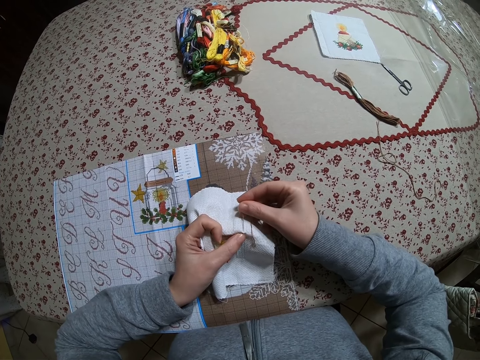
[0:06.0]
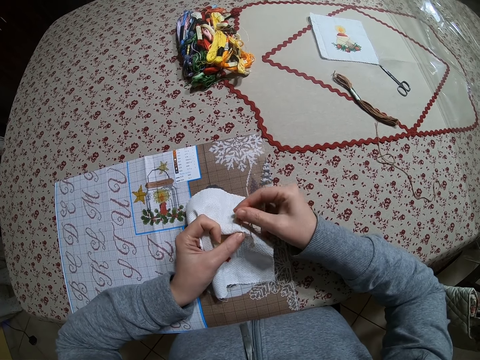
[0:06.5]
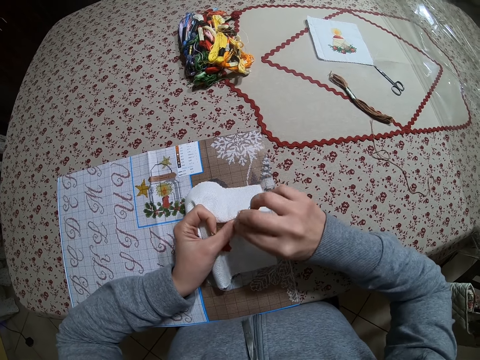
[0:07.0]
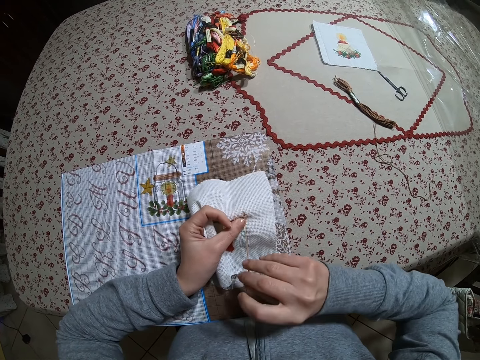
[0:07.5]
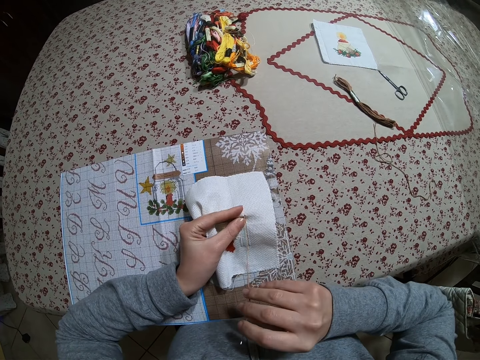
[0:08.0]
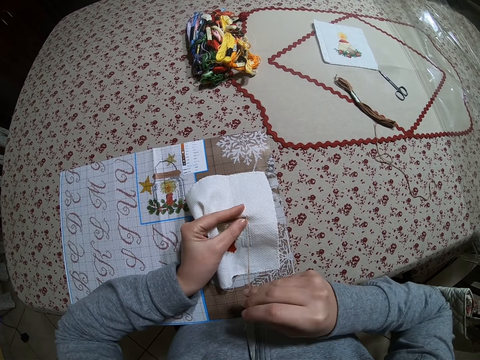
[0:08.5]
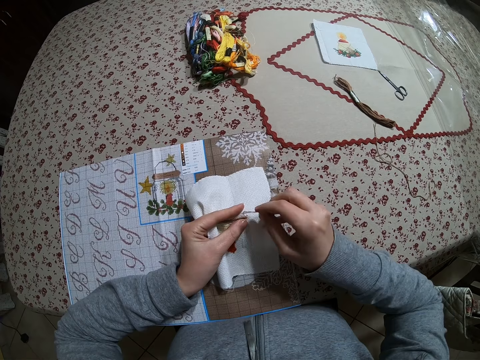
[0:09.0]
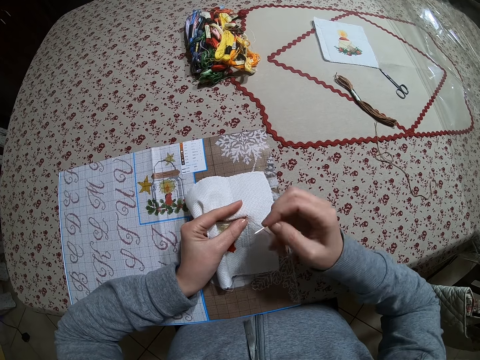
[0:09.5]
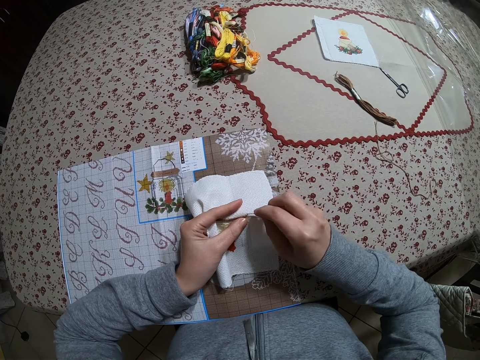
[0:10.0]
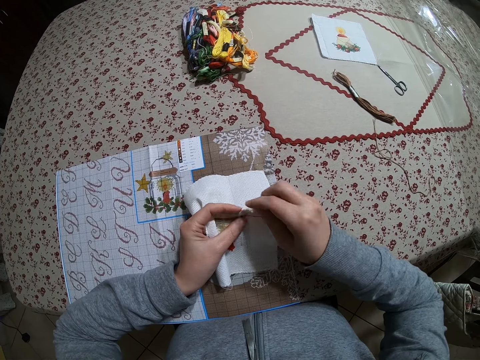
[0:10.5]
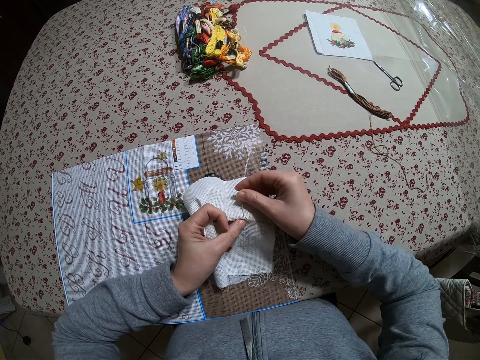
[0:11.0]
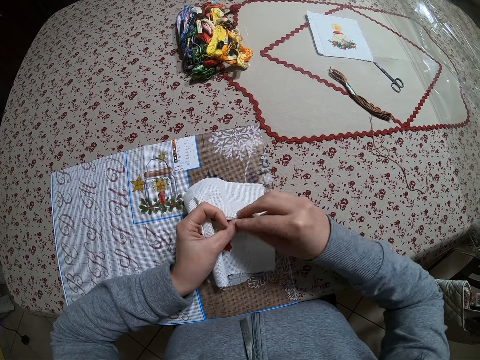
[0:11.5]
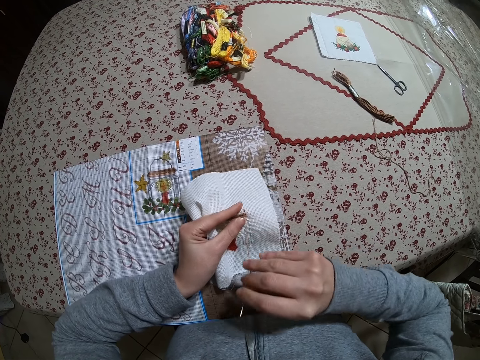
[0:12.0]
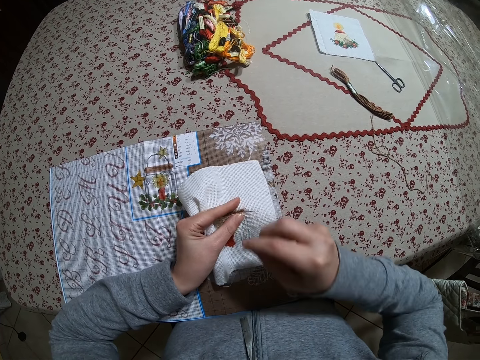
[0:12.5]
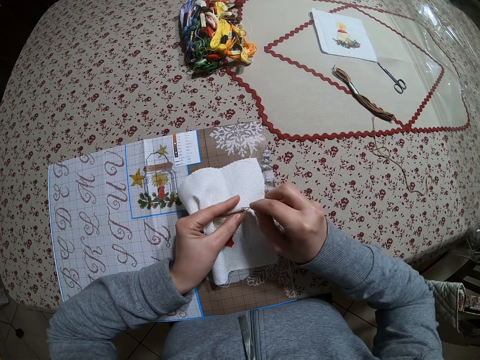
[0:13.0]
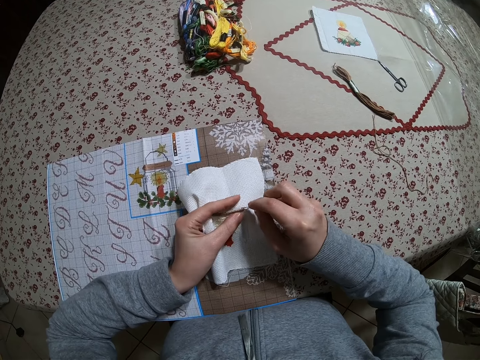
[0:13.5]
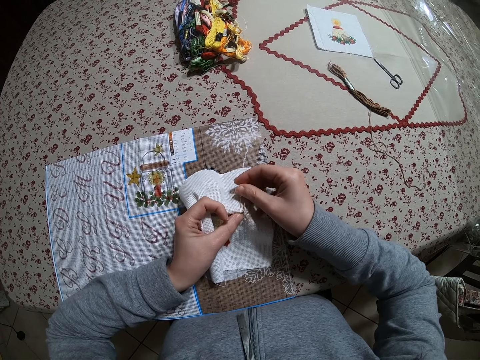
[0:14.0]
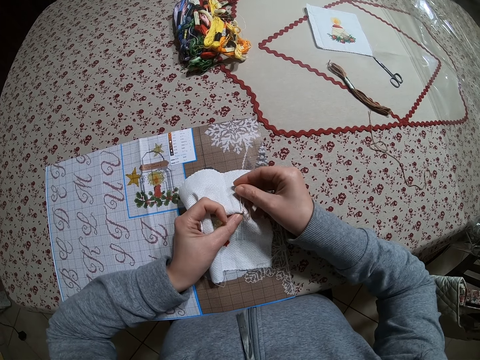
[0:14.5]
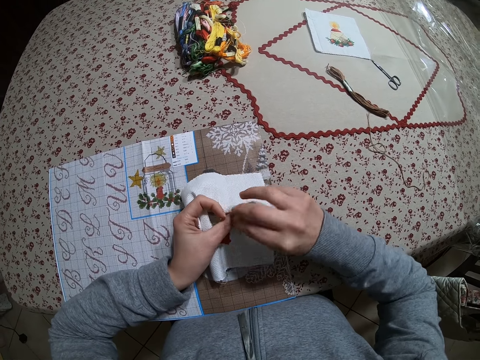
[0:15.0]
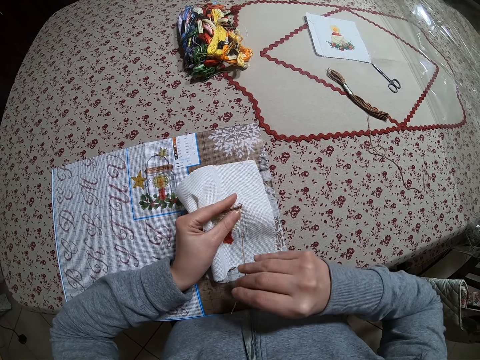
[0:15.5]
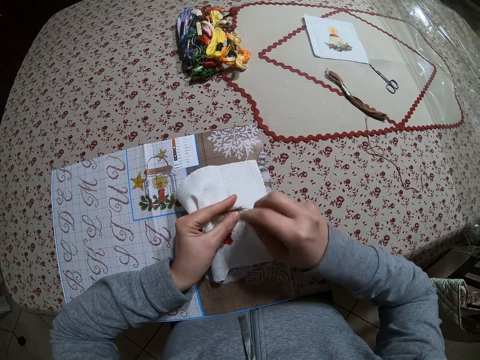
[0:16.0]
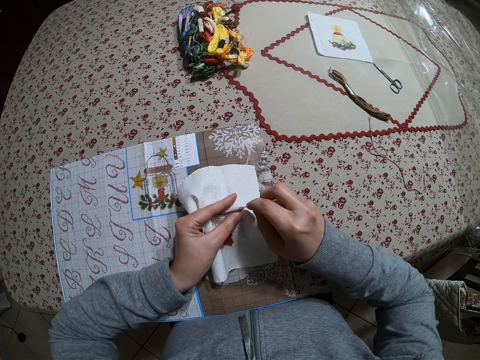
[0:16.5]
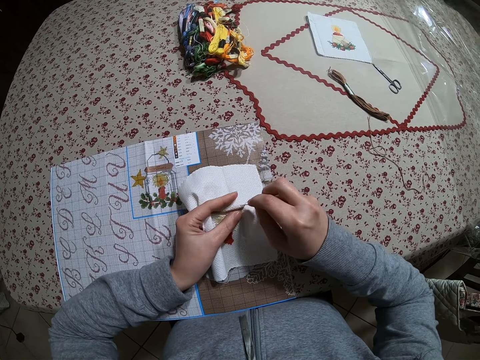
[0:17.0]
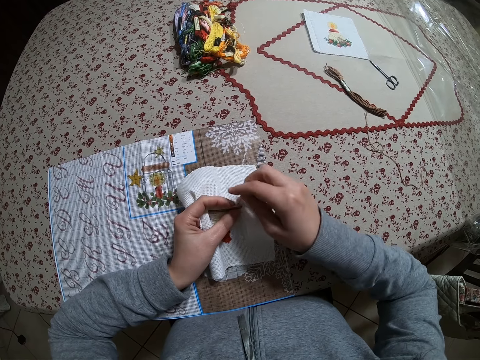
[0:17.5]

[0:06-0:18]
The camera wearer pulls out the thread. They hold the needle. They sew the material. They pull out the thread. They hold the needle. They sew the material. They pull out the thread. They sew the material.

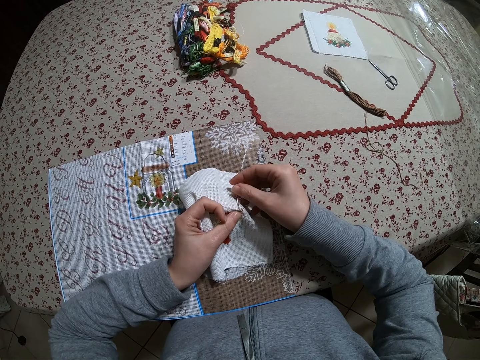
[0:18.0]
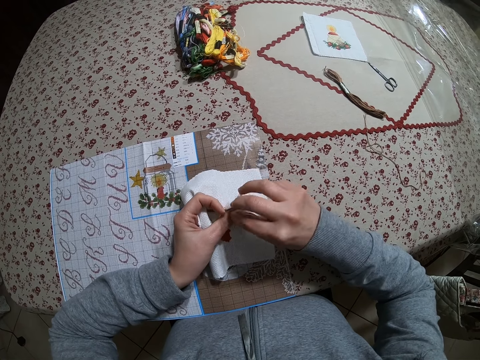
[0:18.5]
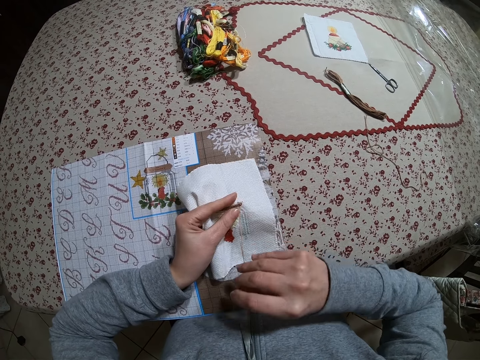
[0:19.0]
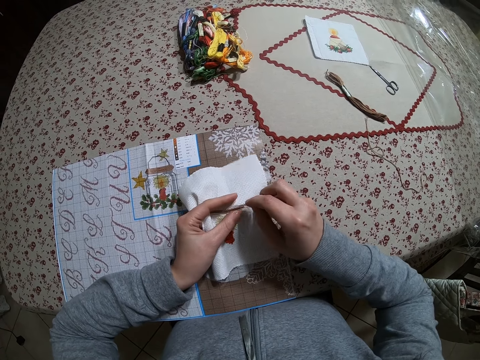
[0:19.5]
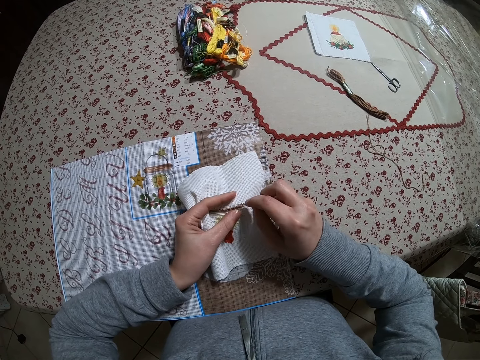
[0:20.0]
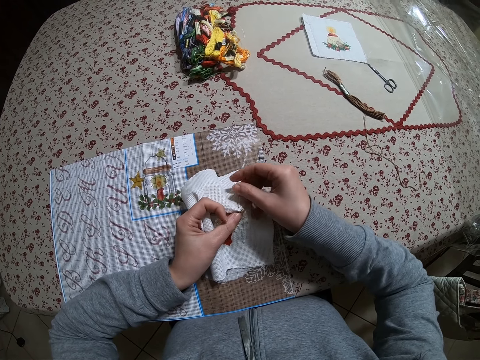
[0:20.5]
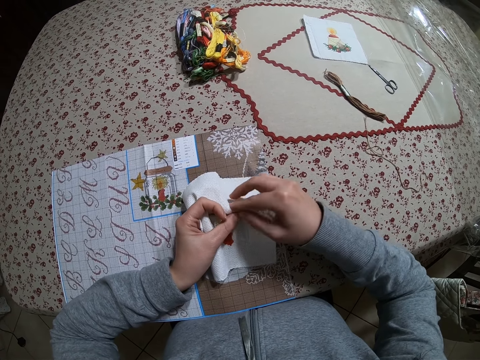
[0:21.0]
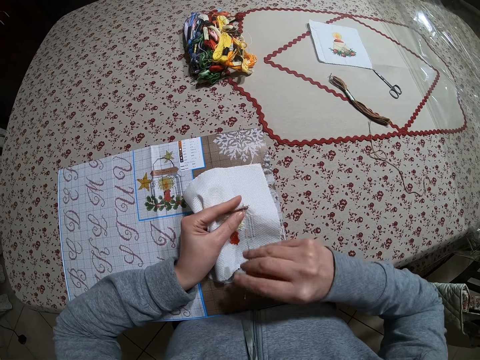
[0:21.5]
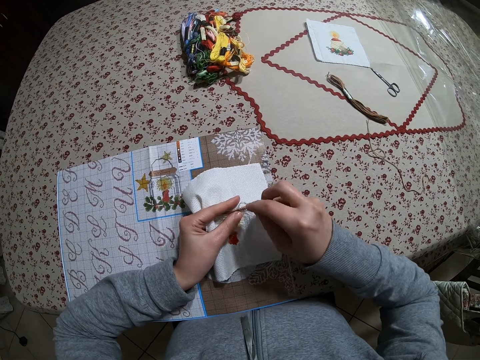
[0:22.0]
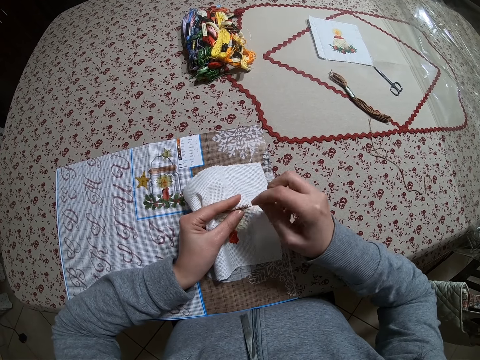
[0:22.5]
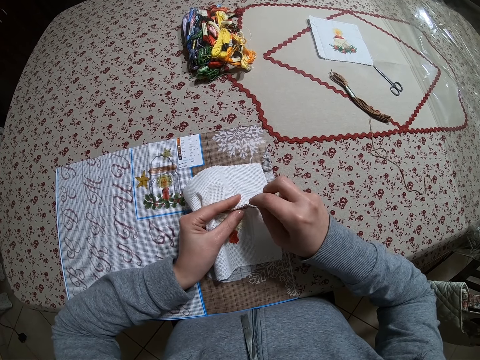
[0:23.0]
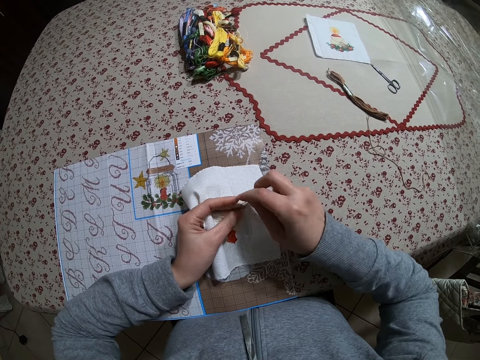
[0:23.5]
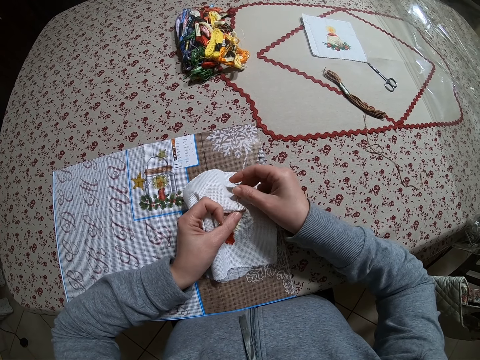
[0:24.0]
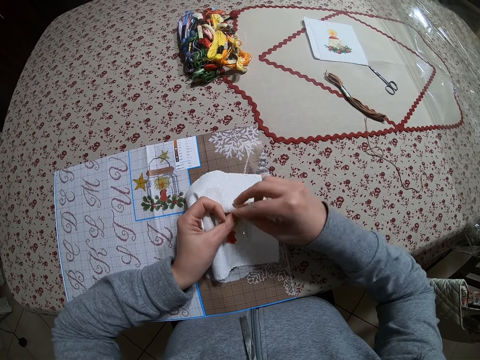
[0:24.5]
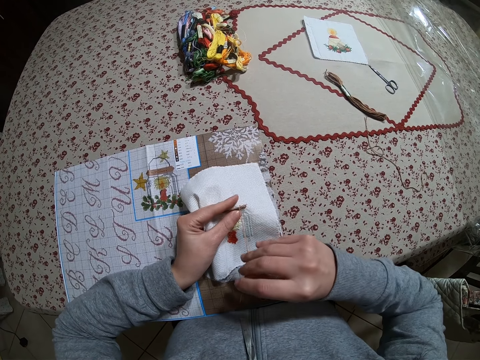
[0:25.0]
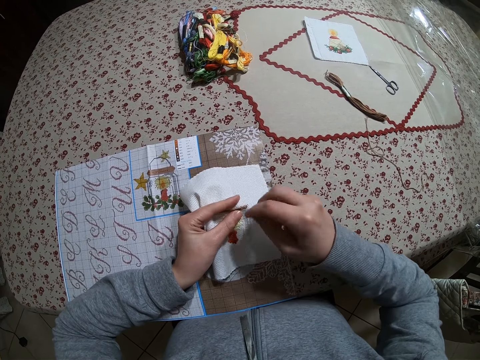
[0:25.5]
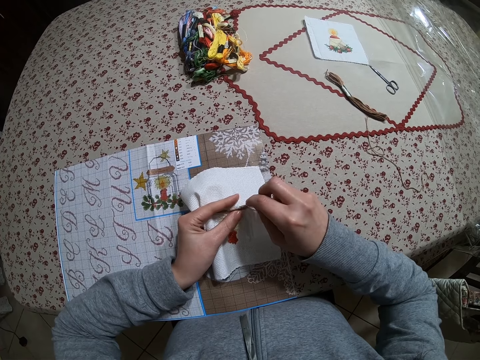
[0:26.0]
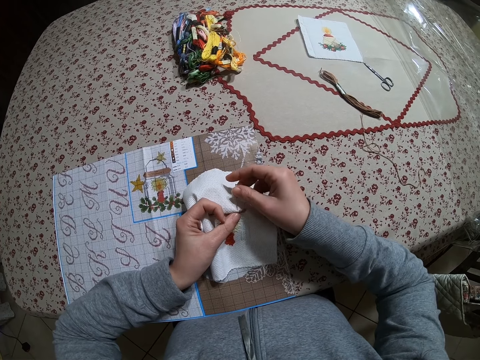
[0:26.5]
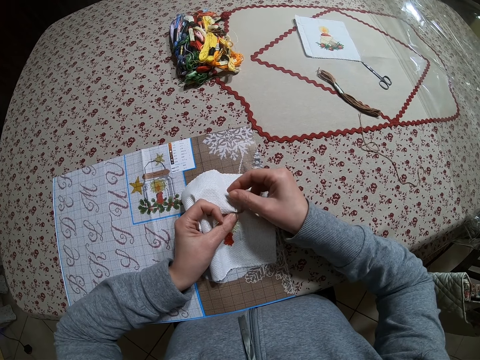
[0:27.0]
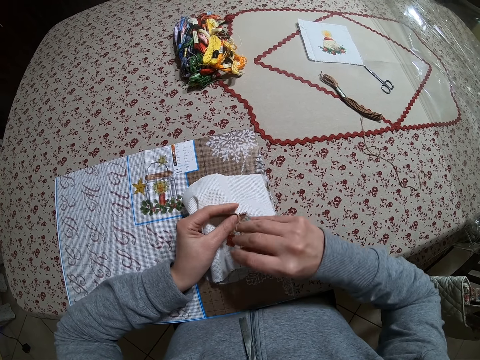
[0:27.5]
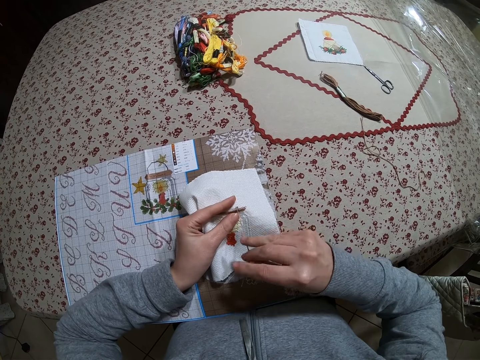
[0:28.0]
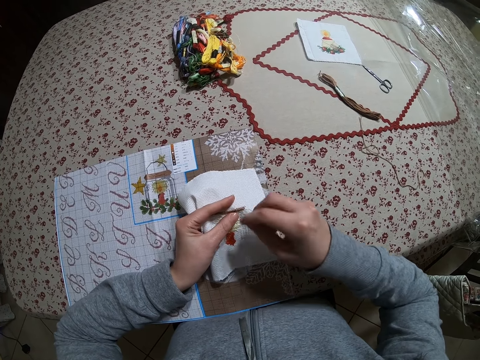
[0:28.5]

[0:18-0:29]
The camera wearer pulls out the thread. They hold the needle. They sew the material. They pull out the thread. They sew the material. They pull out the thread. They hold the needle. They sew the material. They pull out the thread.

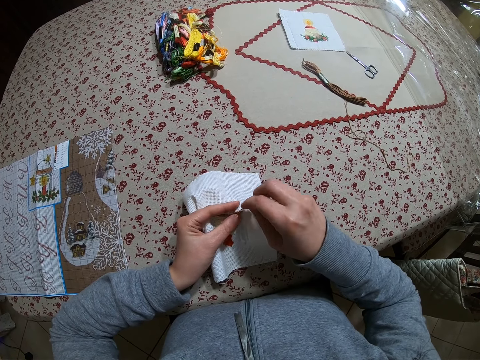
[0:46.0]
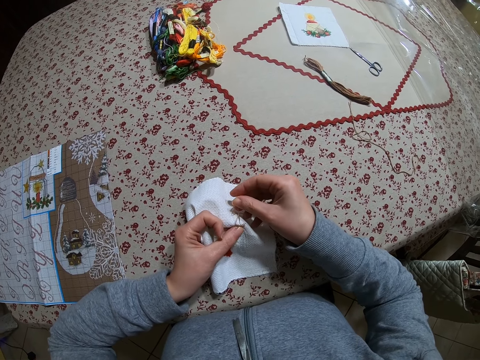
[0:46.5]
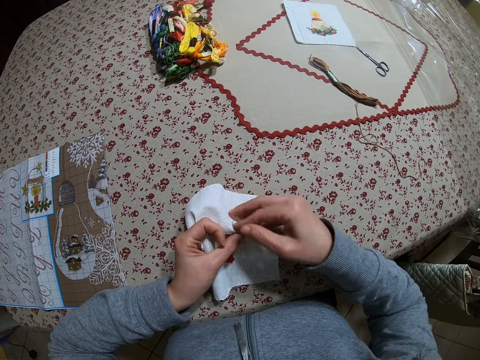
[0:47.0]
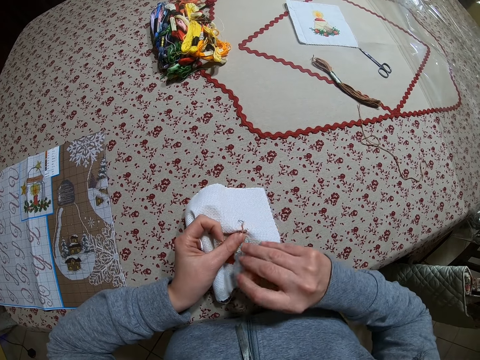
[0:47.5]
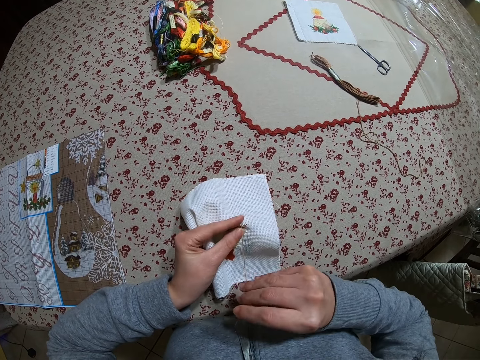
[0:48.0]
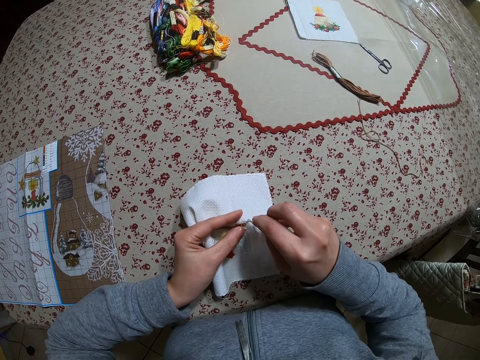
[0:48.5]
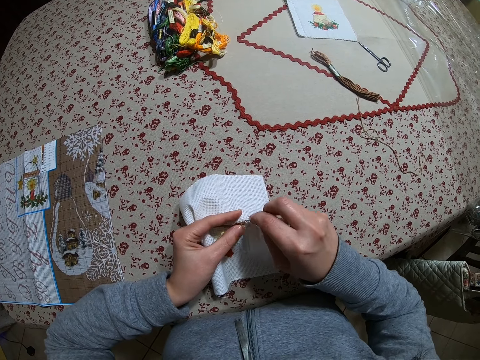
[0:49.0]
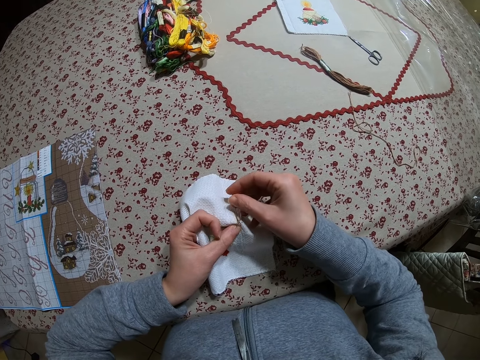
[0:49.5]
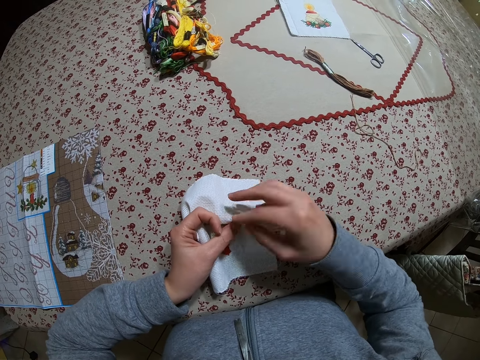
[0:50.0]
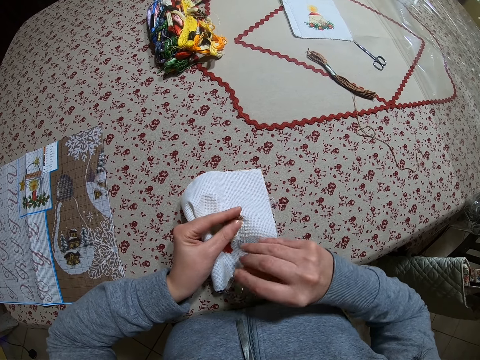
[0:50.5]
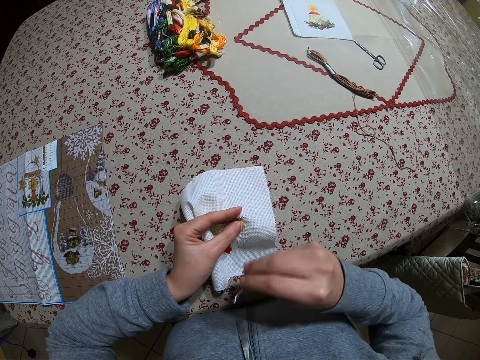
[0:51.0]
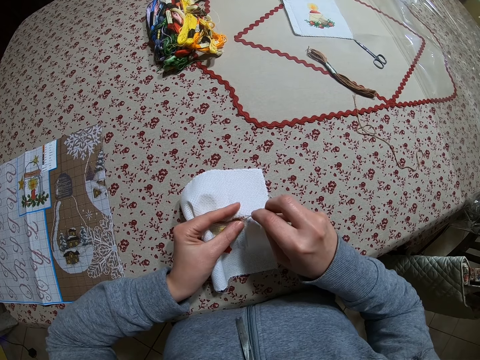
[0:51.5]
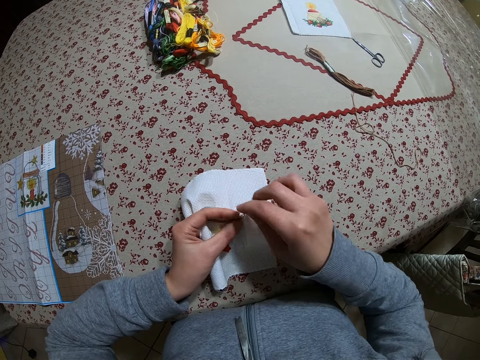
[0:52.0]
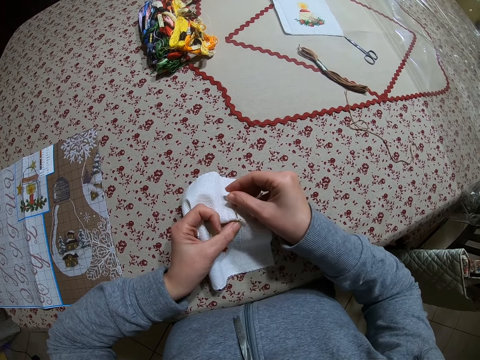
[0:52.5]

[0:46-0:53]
The camera wearer sews the material. They pull out the thread. They hold the needle. They sew the material. They pull out the thread. They sew the material.
